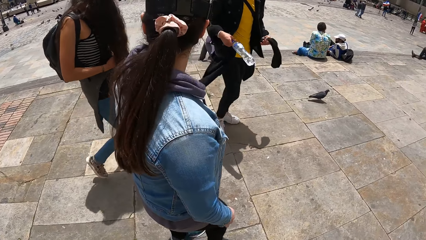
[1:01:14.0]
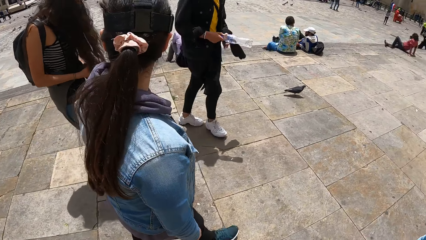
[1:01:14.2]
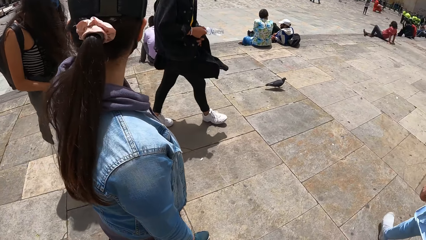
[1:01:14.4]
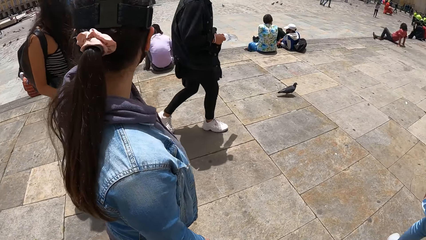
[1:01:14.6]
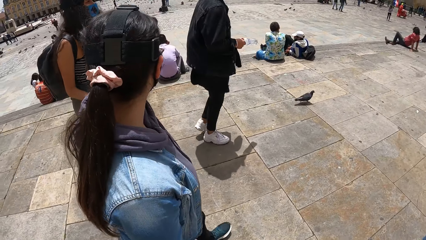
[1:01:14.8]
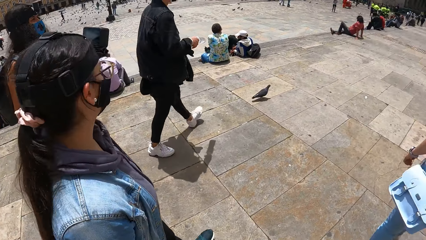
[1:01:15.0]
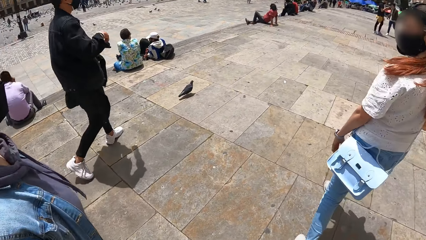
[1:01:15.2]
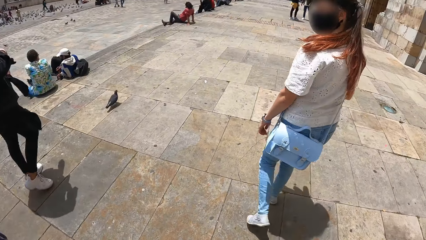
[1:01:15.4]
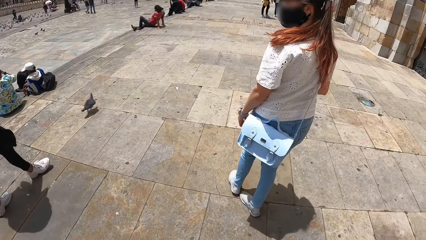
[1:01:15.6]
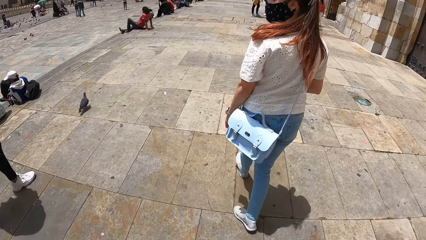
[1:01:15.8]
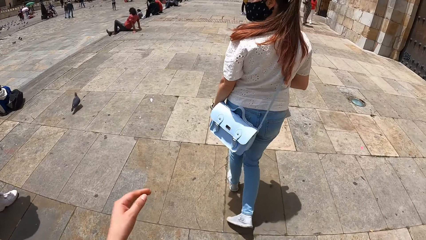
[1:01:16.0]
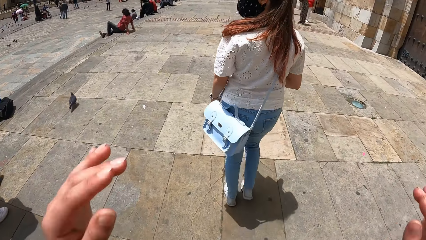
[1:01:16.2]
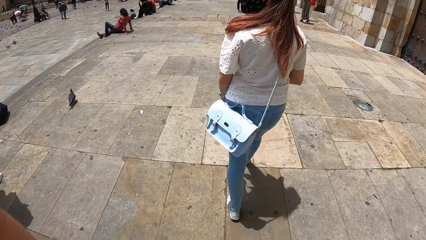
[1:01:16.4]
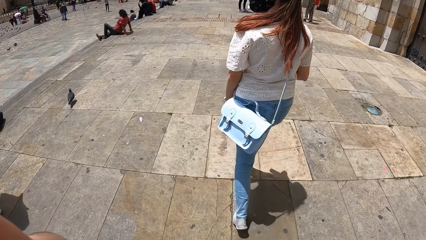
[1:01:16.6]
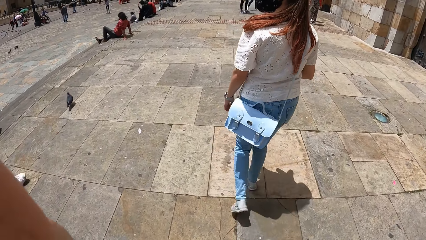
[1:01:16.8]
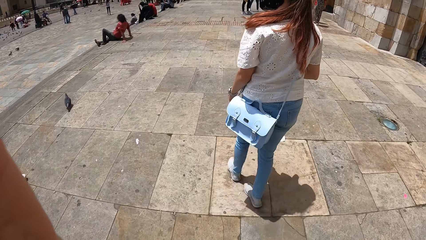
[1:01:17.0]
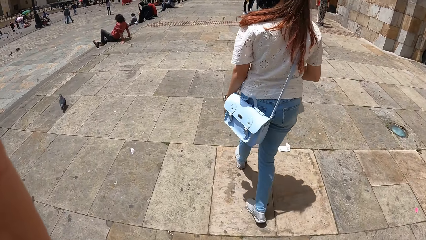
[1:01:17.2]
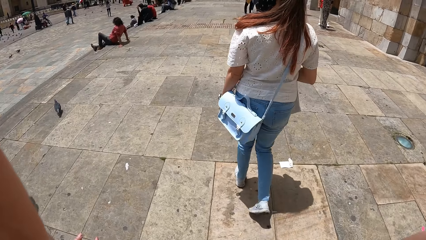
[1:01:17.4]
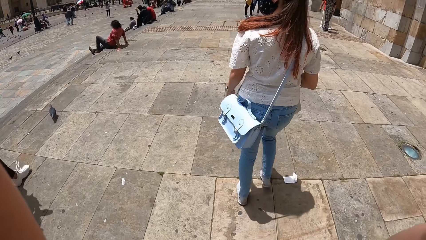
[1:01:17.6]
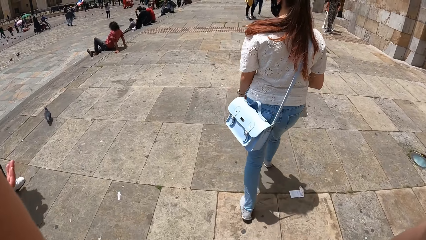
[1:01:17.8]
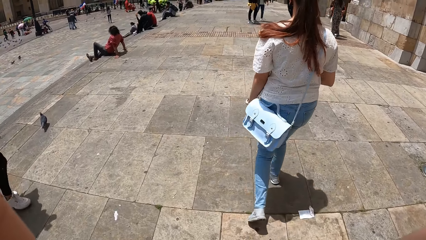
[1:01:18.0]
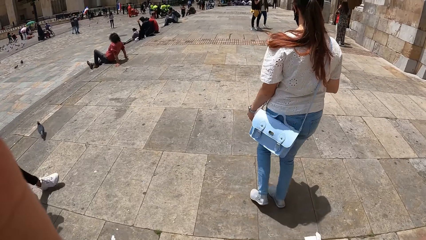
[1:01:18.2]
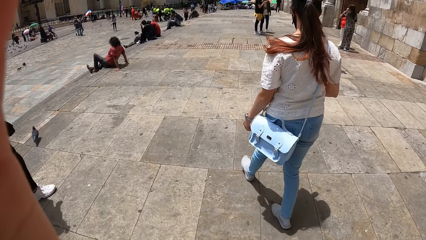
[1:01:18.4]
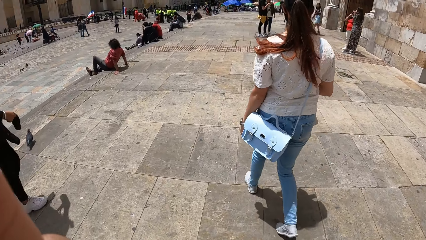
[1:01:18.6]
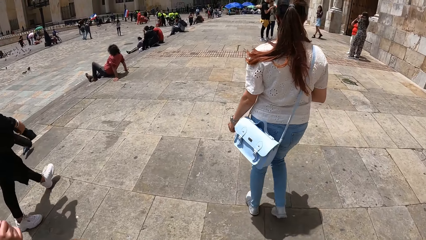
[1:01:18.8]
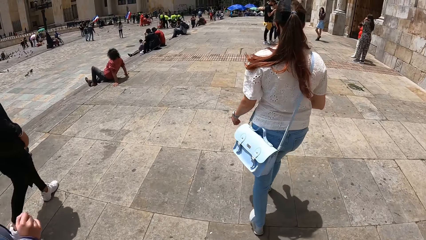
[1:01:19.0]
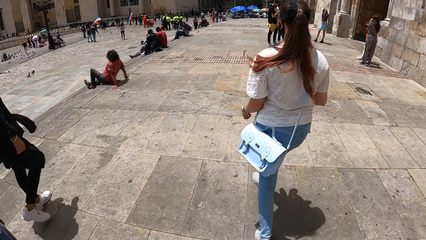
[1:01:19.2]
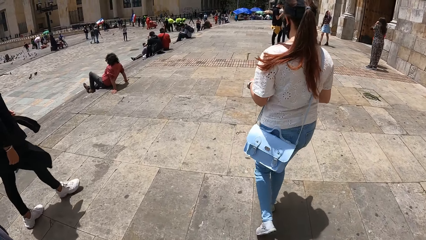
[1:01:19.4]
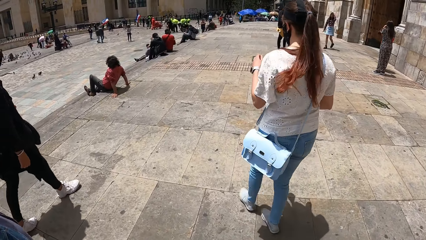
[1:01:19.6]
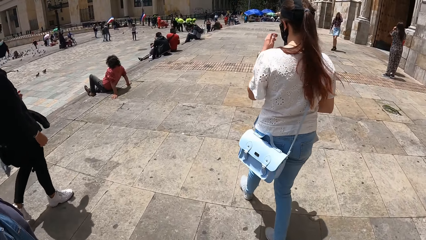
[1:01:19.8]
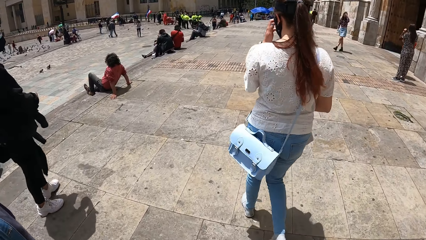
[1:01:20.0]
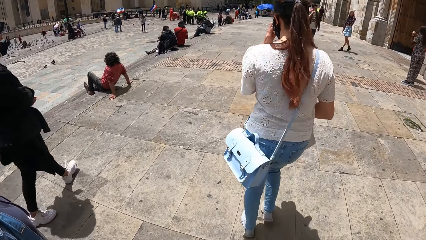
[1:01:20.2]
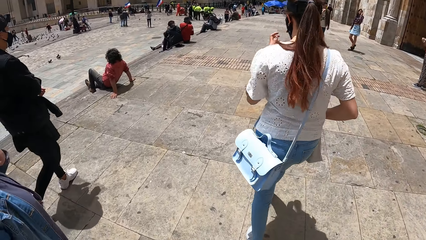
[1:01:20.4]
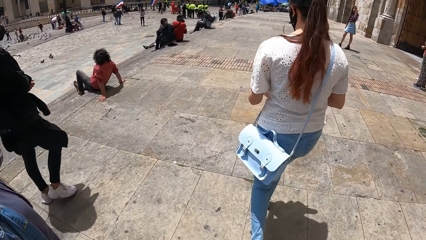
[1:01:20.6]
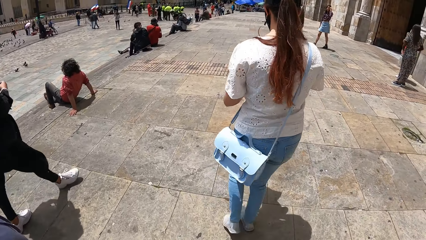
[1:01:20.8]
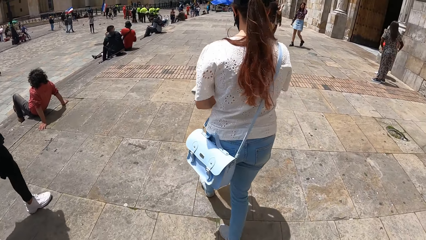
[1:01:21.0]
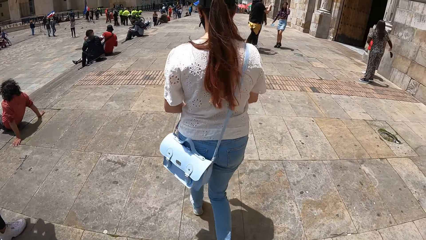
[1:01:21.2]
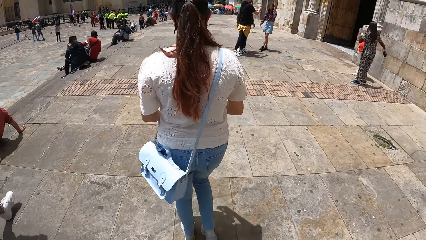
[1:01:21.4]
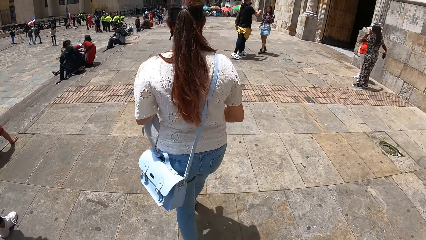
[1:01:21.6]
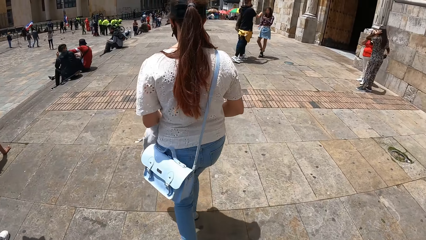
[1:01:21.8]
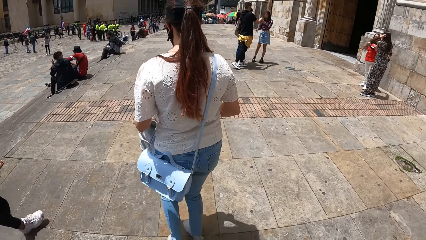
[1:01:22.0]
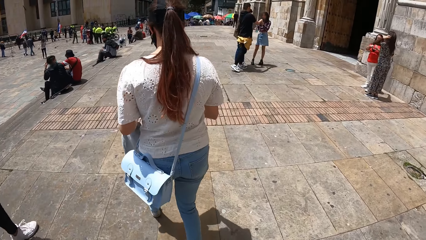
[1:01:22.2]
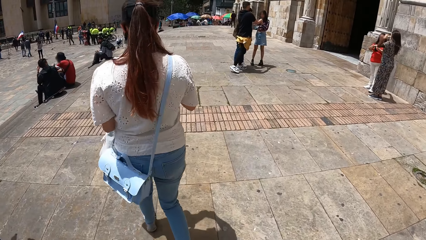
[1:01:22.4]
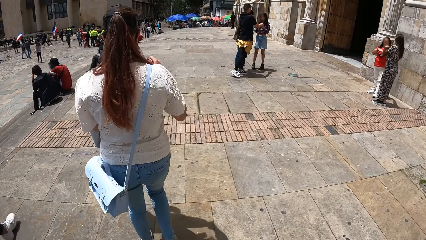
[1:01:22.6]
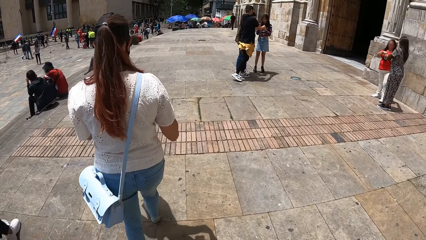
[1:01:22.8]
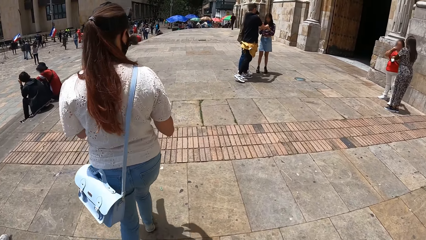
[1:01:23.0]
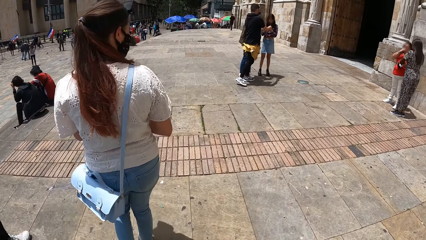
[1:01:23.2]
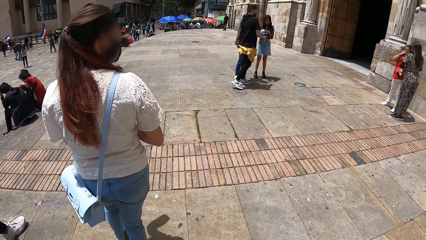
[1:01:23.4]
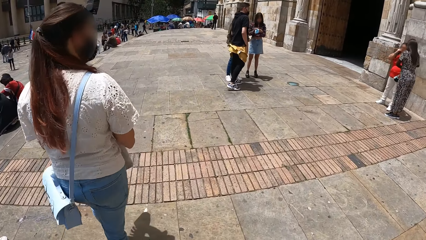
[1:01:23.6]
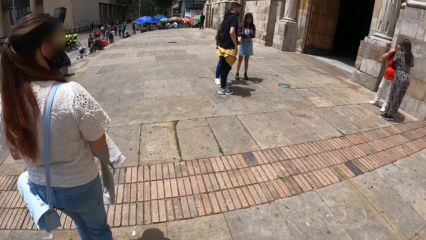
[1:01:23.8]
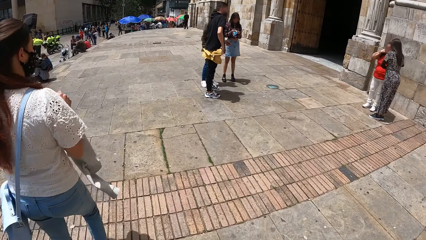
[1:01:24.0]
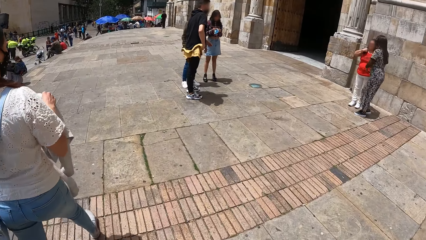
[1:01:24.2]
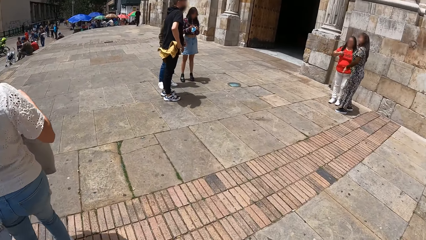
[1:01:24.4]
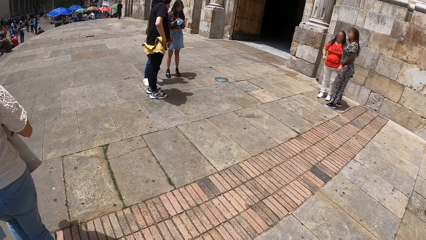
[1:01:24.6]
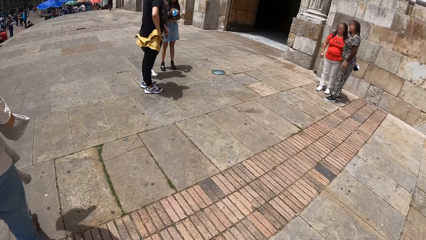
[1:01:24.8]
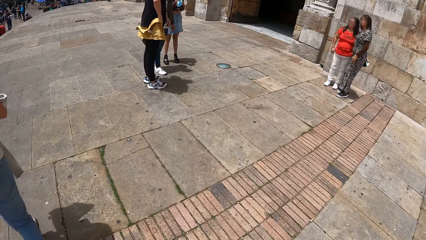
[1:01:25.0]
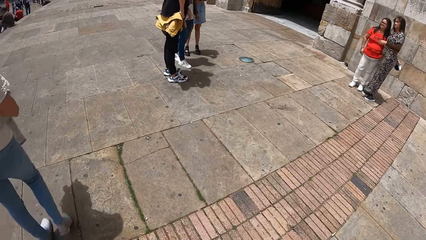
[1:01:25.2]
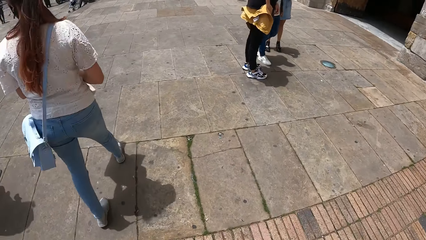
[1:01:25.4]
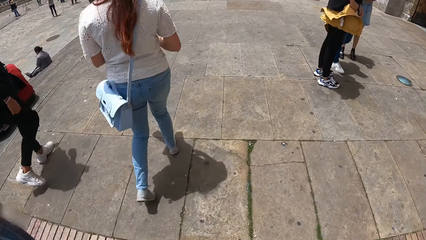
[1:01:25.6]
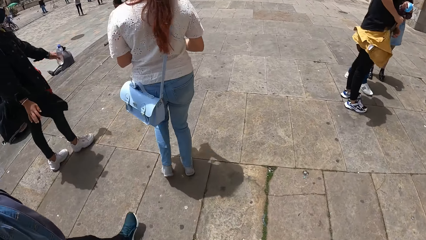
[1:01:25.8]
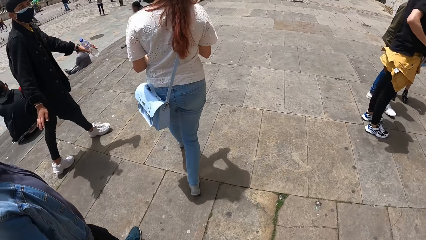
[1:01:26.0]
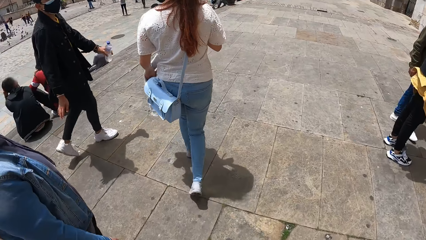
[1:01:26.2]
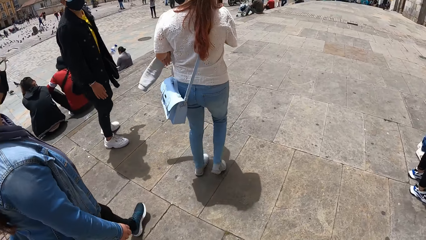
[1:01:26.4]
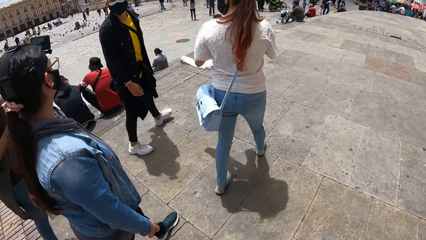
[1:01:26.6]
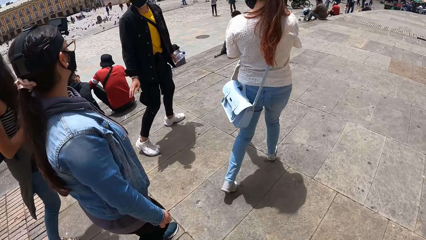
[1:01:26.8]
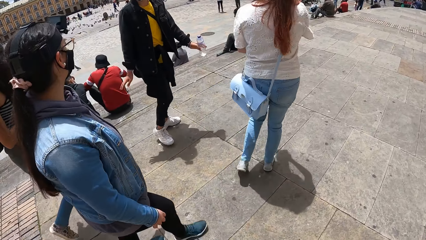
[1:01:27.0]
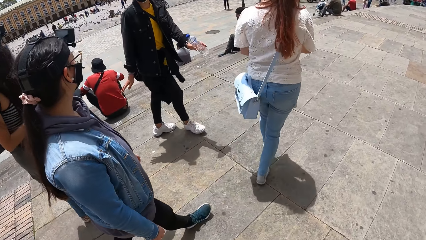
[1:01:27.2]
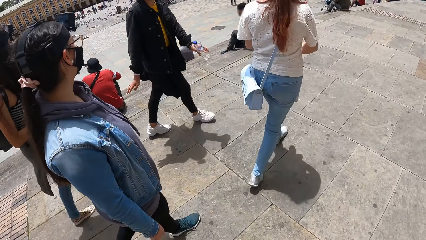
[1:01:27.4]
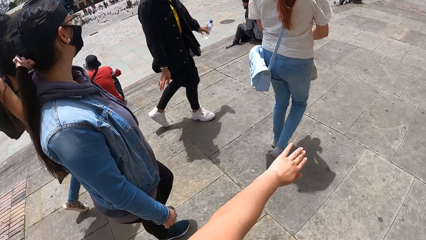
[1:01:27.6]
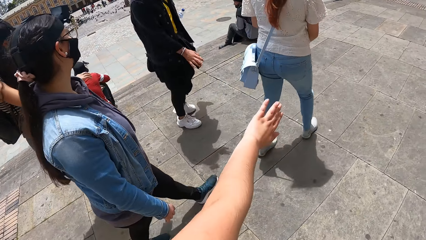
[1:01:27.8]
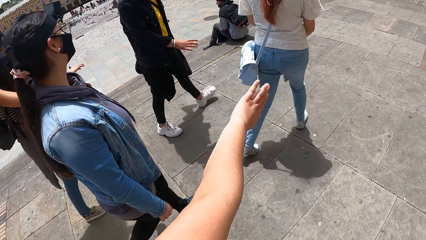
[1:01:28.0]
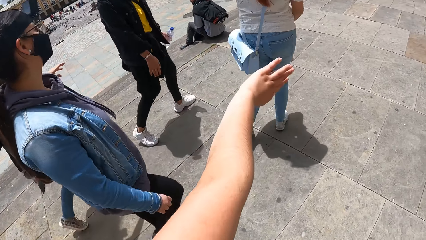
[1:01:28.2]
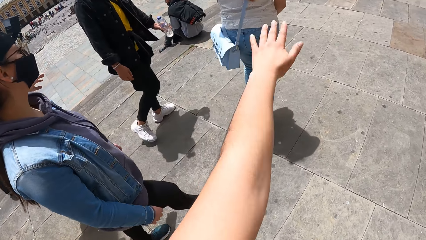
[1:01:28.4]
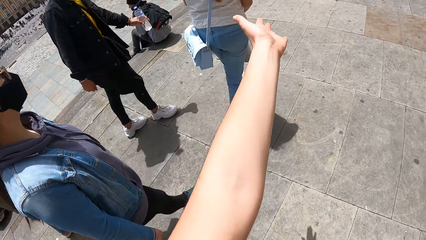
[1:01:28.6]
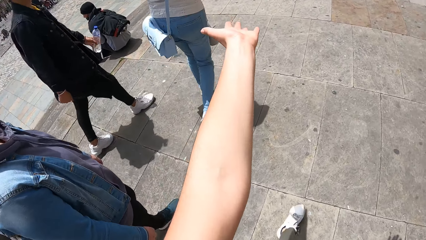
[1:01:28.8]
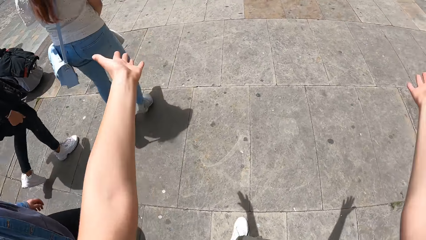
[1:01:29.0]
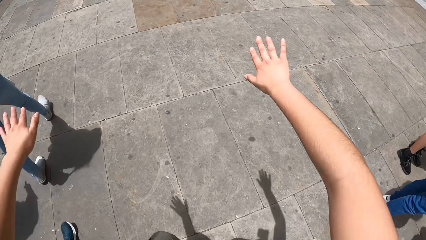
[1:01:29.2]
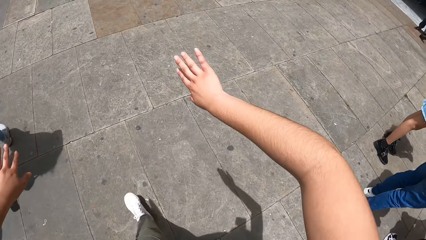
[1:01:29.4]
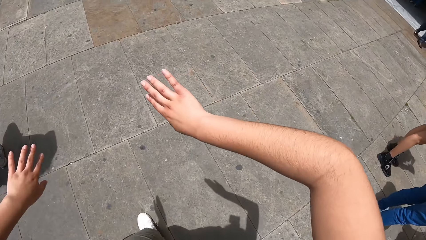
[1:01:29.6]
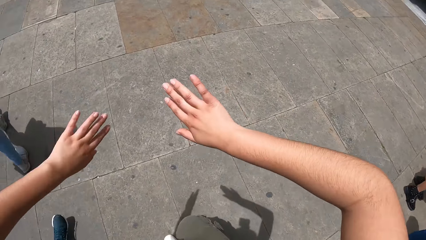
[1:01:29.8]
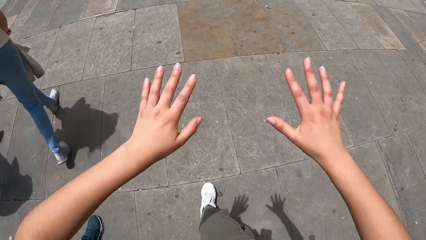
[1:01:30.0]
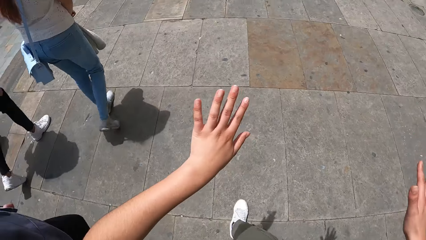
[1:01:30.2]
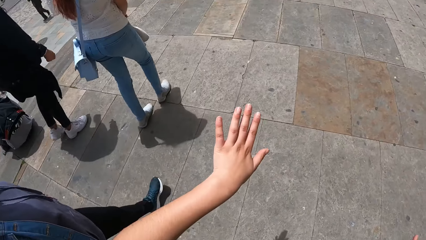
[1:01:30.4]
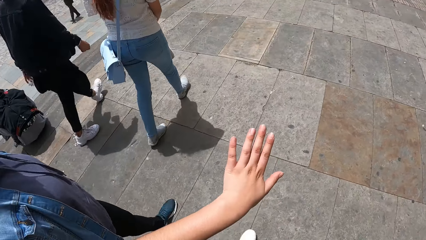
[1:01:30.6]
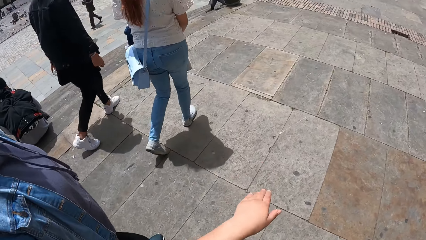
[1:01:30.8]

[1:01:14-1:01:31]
The camera wearer adjusts the camera on her head with both hands. She looks around. A woman touches her nose with her left hand. The woman adjusts a sweater in her hands. The camera wearer walks past a woman, walks past another woman, walks past a man and walks past another man. She checks out her left hand. She spreads her arms. She checks out both hands.
